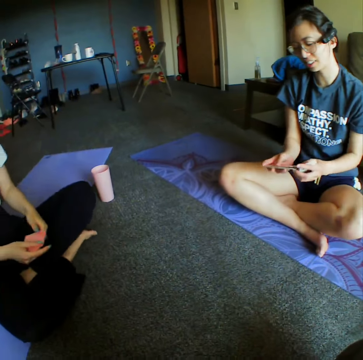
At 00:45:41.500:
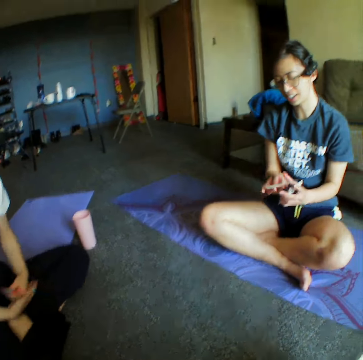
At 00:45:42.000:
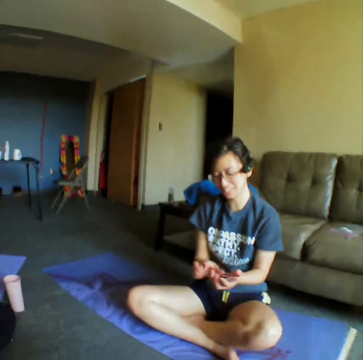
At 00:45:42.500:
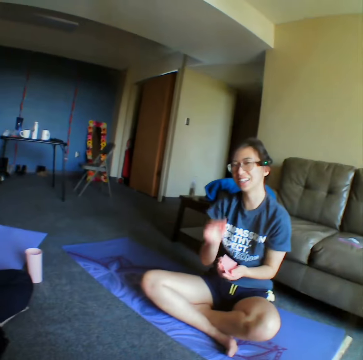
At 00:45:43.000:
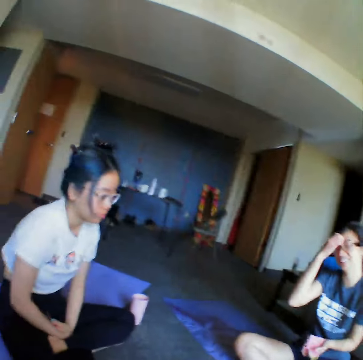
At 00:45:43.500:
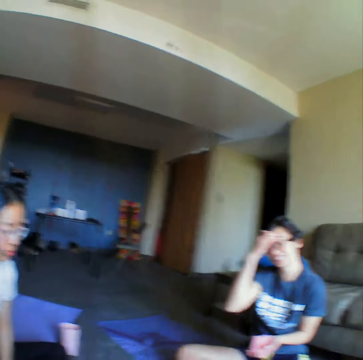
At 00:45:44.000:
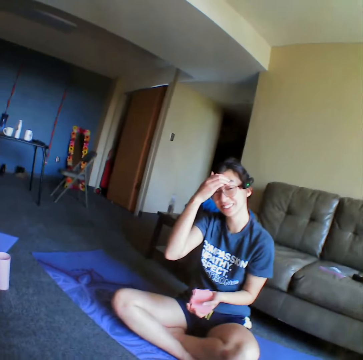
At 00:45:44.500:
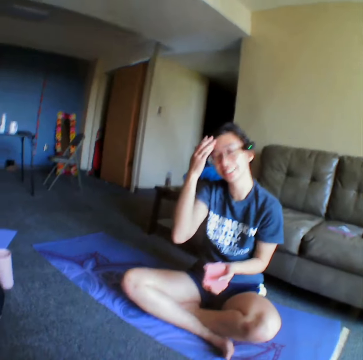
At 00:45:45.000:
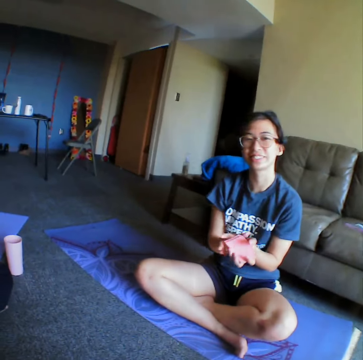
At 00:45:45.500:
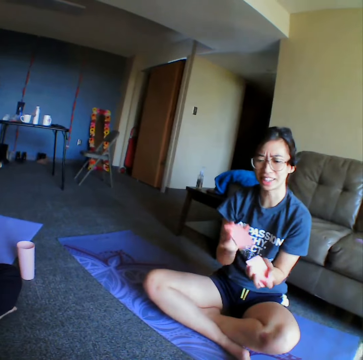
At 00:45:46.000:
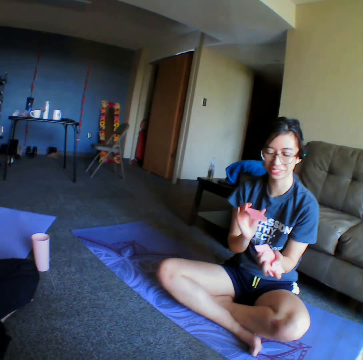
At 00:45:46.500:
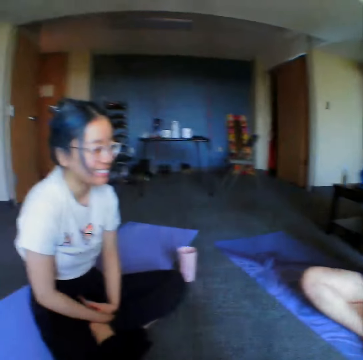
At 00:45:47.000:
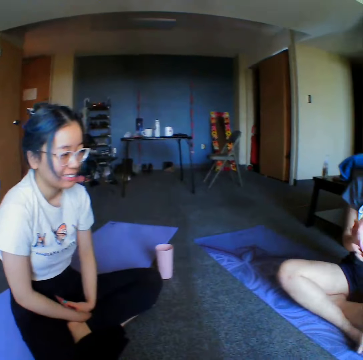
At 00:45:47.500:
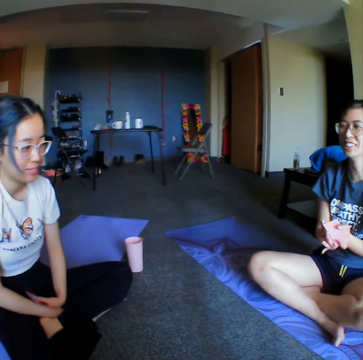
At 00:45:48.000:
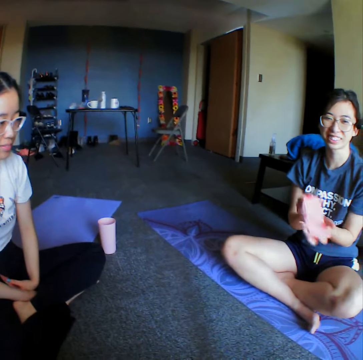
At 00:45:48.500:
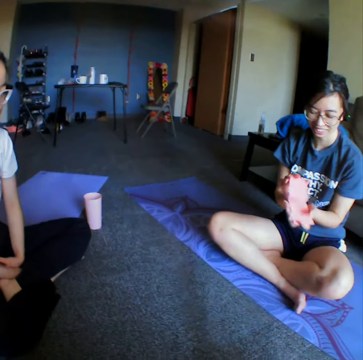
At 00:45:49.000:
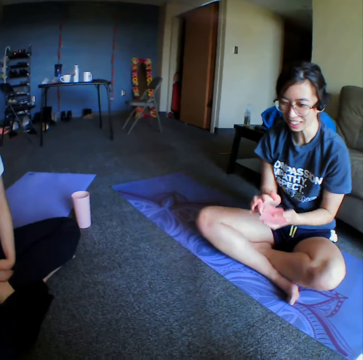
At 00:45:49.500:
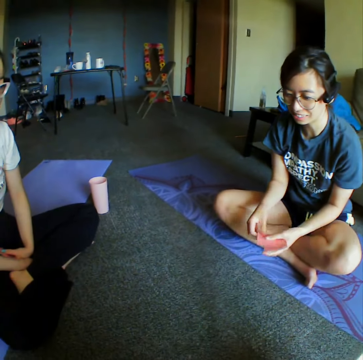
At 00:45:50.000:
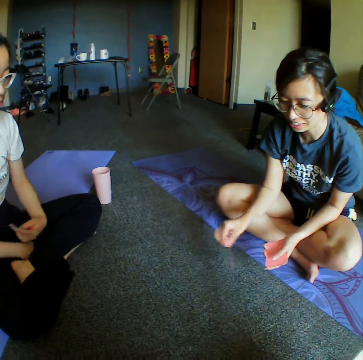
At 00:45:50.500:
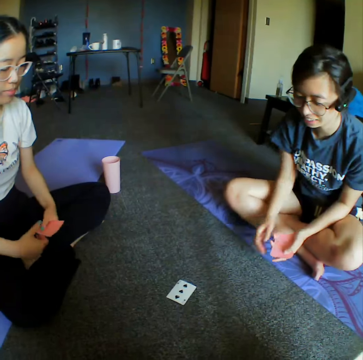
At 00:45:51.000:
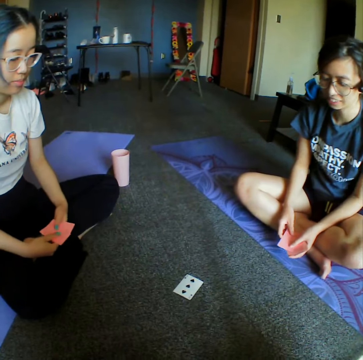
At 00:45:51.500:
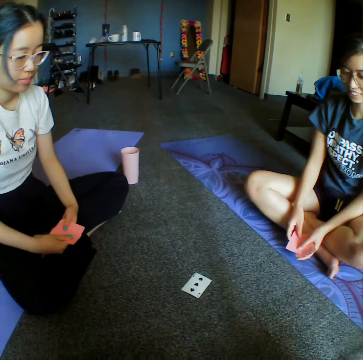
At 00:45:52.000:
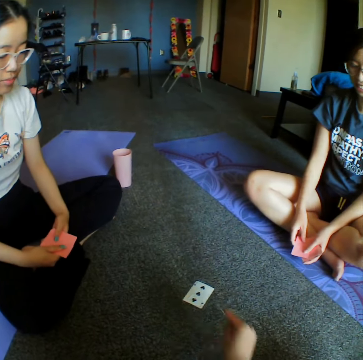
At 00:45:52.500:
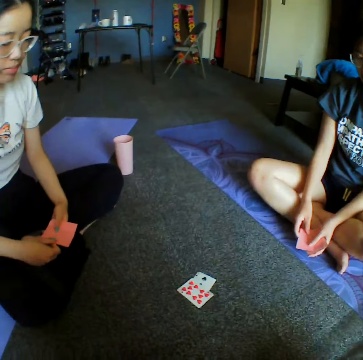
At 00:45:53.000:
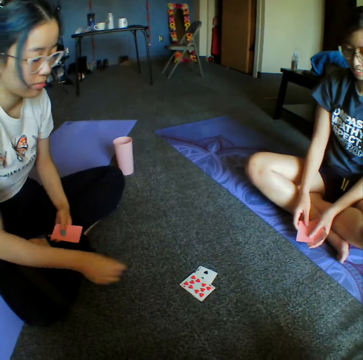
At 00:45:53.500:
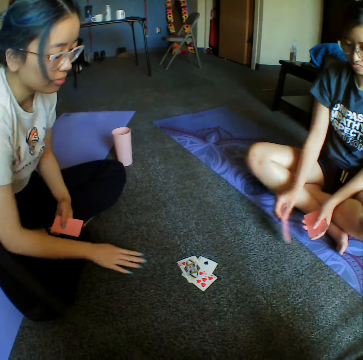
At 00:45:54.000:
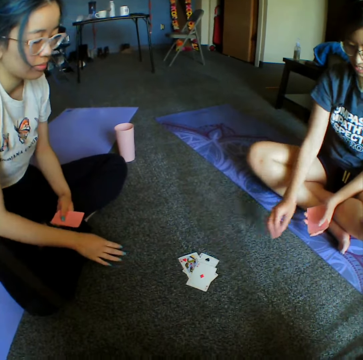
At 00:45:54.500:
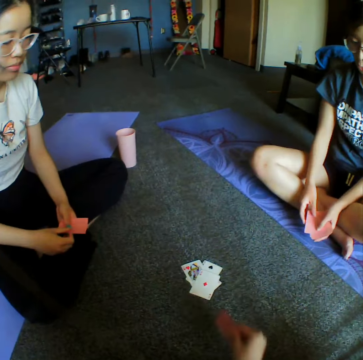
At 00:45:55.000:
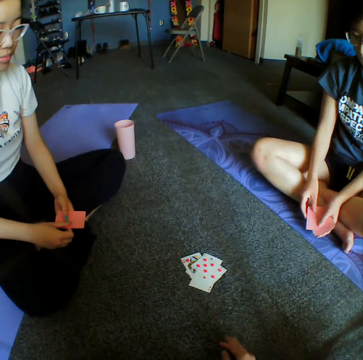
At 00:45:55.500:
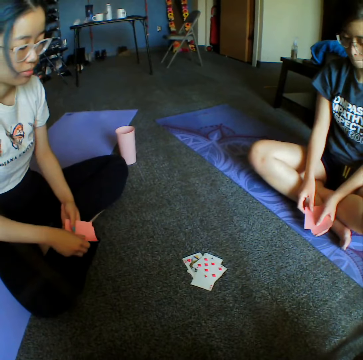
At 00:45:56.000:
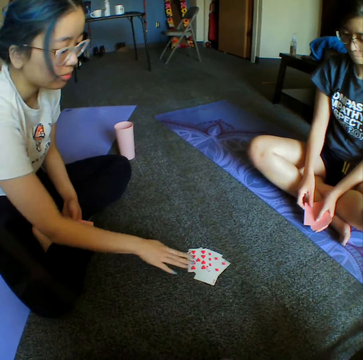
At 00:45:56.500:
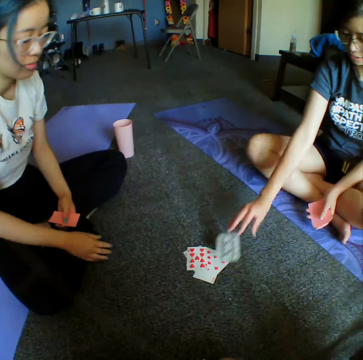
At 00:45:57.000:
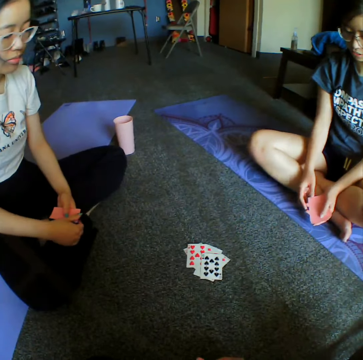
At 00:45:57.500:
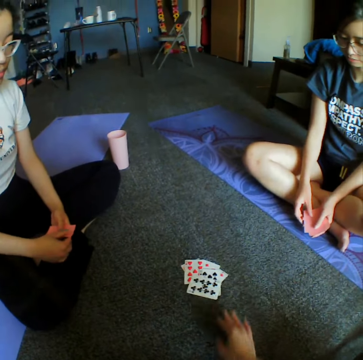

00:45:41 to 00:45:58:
A woman touches the face. The woman reshuffles the cards. The woman places down the card. The camera wearer places down the card. Another woman places down the card. The first woman places down the card. The camera wearer places down the card. The other woman places down the card. The first woman places down the card.

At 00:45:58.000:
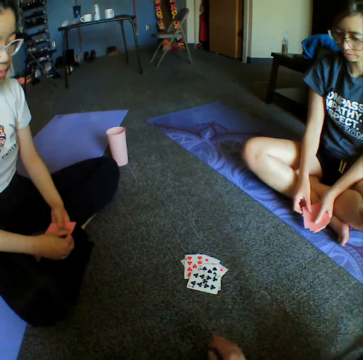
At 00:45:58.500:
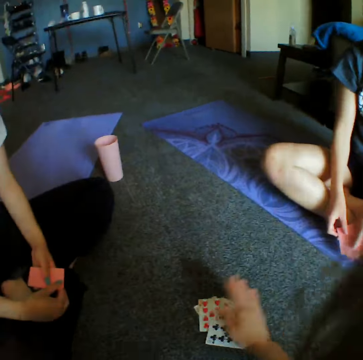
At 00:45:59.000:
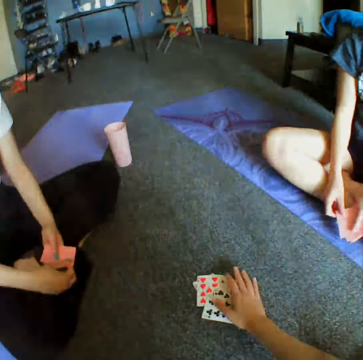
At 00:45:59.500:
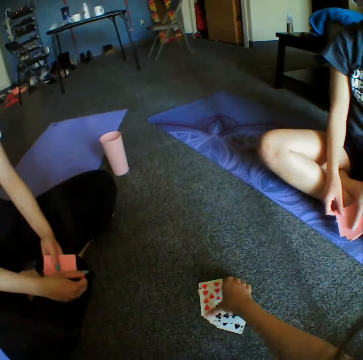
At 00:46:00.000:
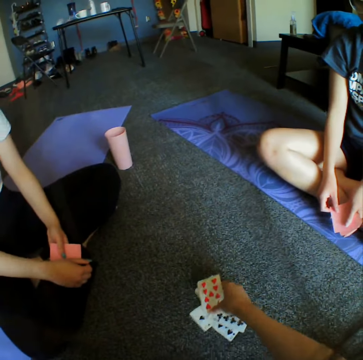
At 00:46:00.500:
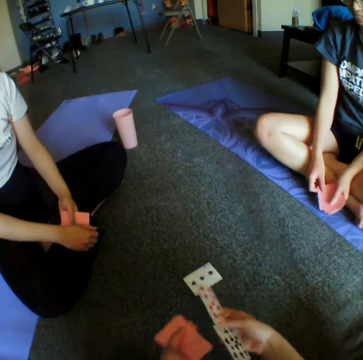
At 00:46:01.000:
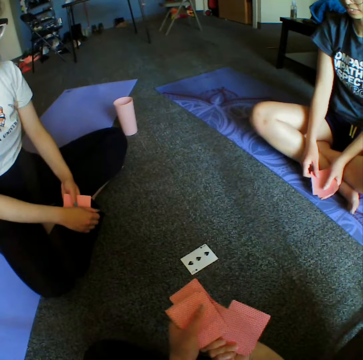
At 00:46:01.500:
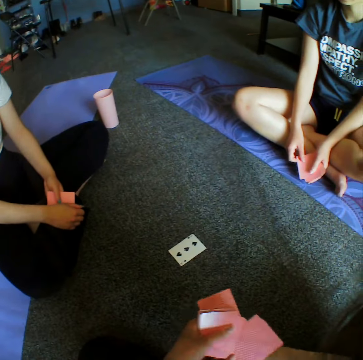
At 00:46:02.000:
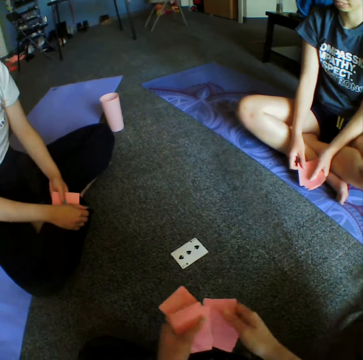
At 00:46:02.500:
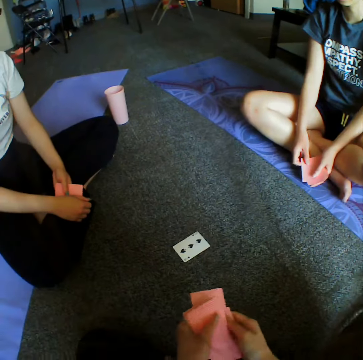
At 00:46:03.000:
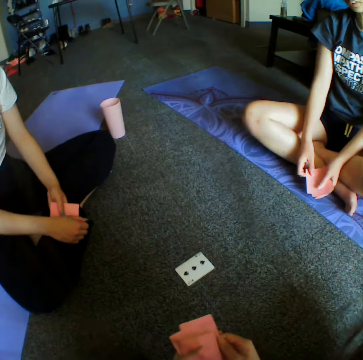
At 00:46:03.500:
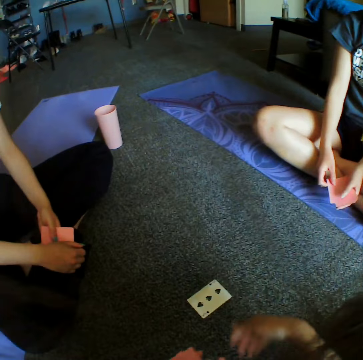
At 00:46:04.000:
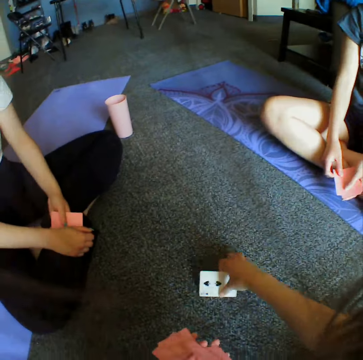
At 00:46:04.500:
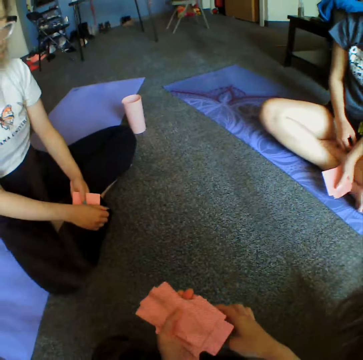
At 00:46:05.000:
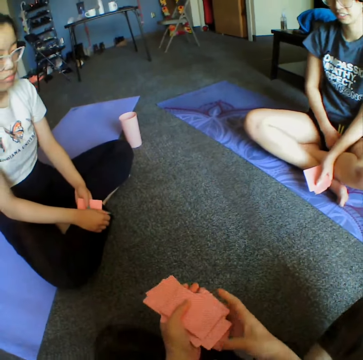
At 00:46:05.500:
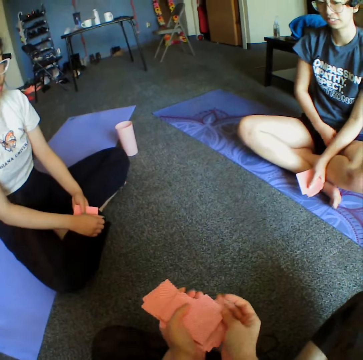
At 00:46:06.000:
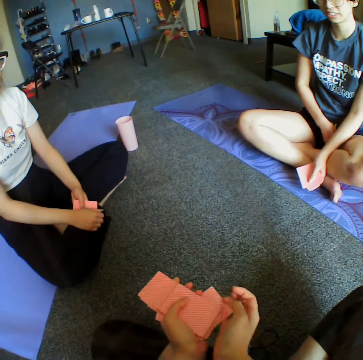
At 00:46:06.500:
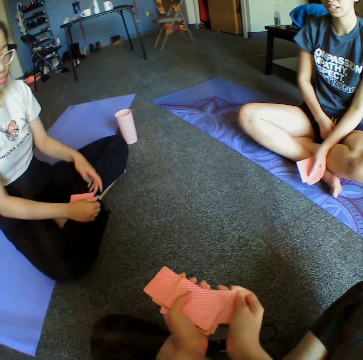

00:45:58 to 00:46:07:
The camera wearer places down the card. They take the cards.

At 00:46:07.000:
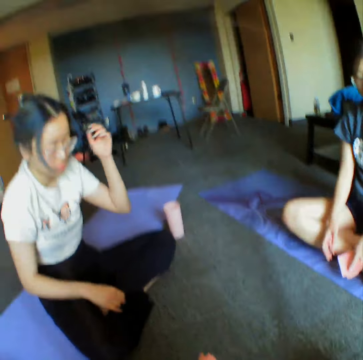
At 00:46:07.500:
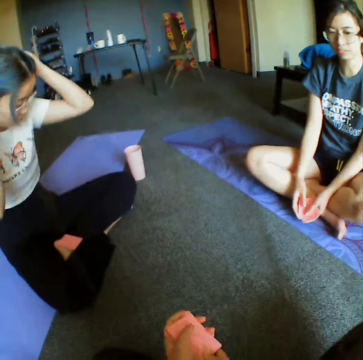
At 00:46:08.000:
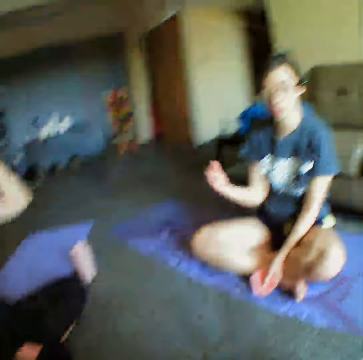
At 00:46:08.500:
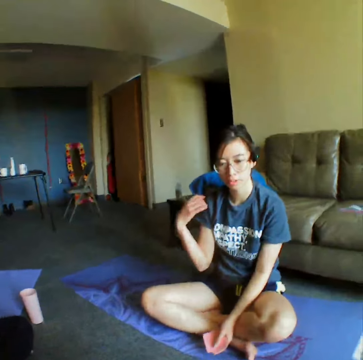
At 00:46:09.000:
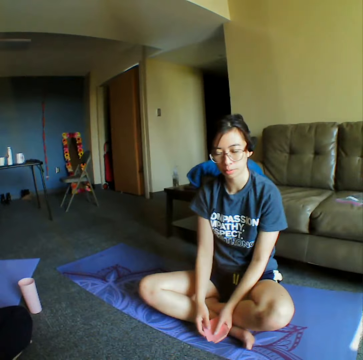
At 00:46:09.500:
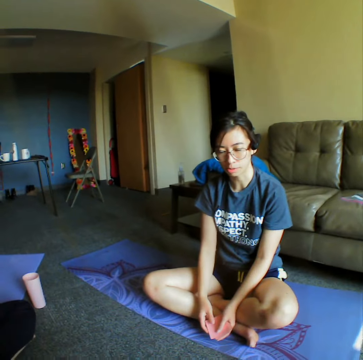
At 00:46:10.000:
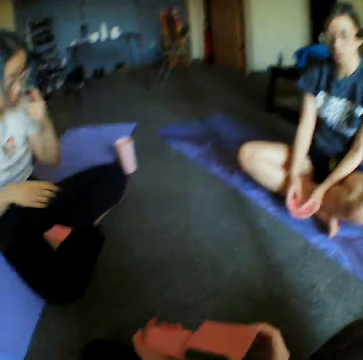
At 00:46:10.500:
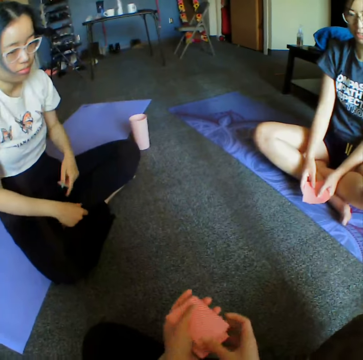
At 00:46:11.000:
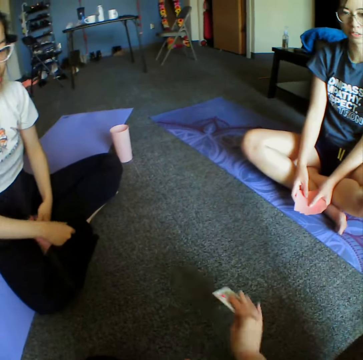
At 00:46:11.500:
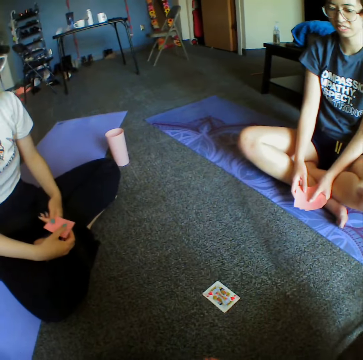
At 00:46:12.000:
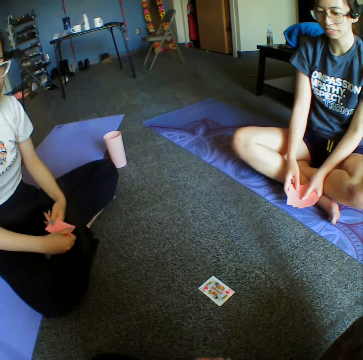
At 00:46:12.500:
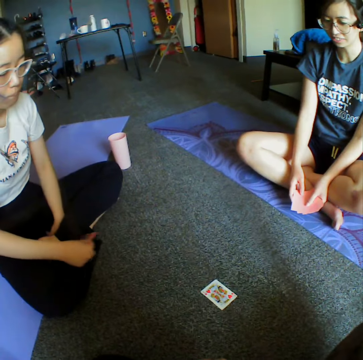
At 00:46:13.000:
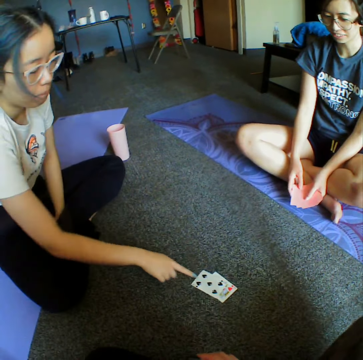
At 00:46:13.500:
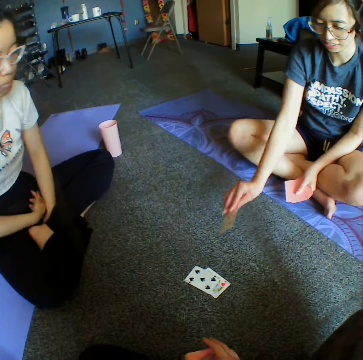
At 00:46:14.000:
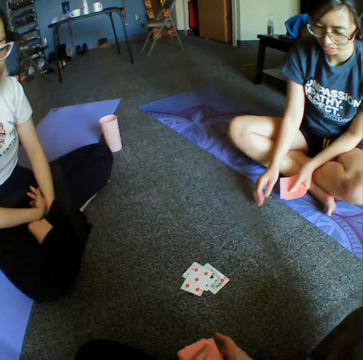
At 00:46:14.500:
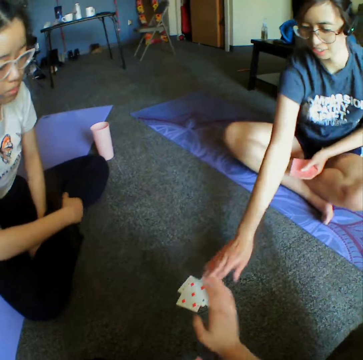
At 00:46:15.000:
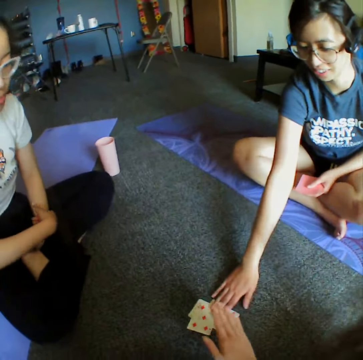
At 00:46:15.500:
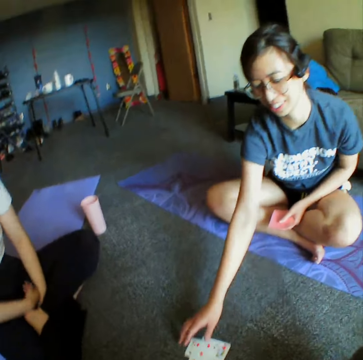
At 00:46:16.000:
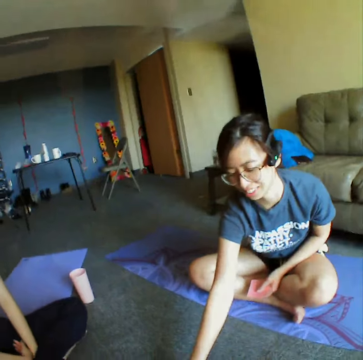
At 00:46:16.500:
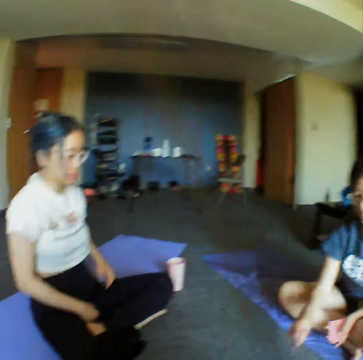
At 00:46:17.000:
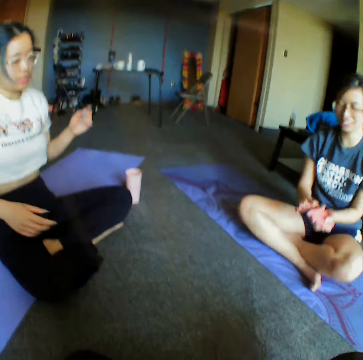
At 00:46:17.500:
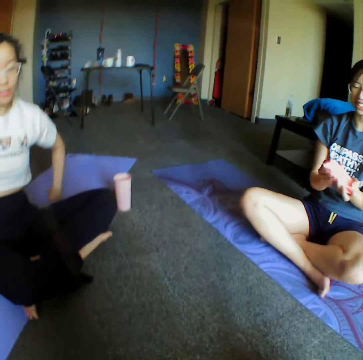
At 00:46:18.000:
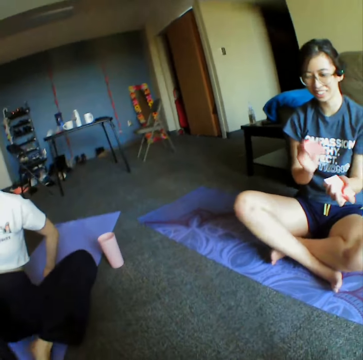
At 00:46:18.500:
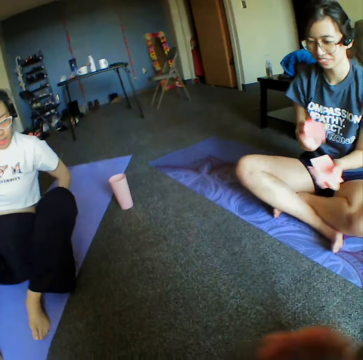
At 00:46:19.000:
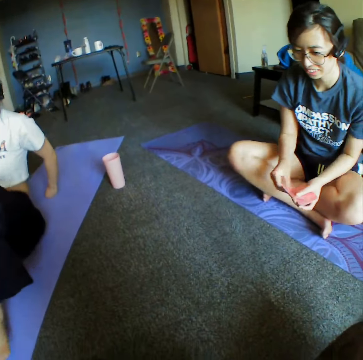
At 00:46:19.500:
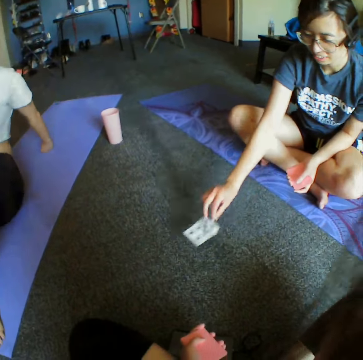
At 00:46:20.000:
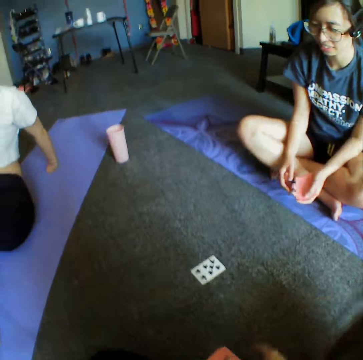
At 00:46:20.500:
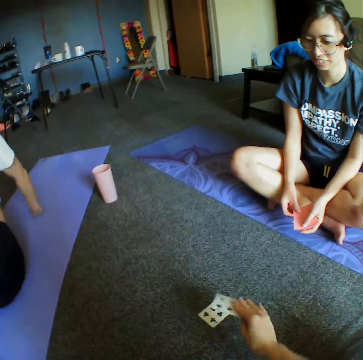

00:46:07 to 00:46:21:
The camera wearer talks with a woman and another woman. They reshuffle the cards and place down the card. The other woman places down the card. The first woman places down the card. The first woman takes the cards, reshuffles the cards and places down the card.
